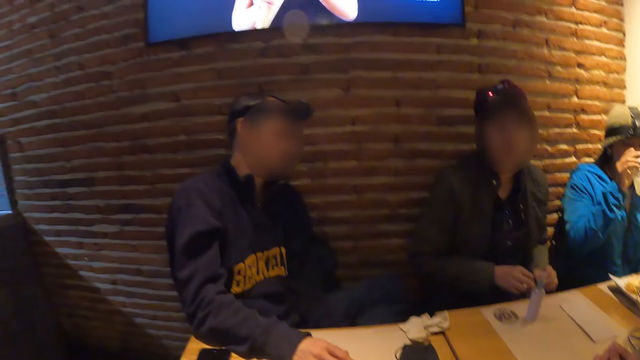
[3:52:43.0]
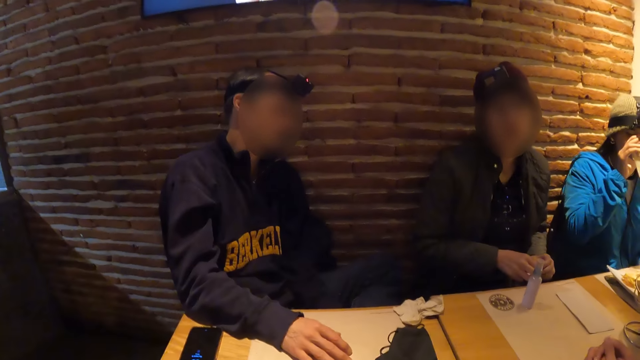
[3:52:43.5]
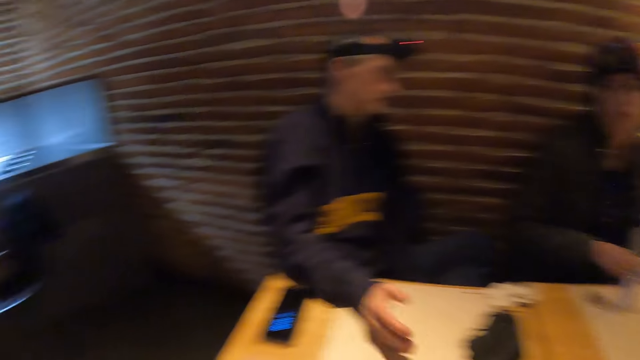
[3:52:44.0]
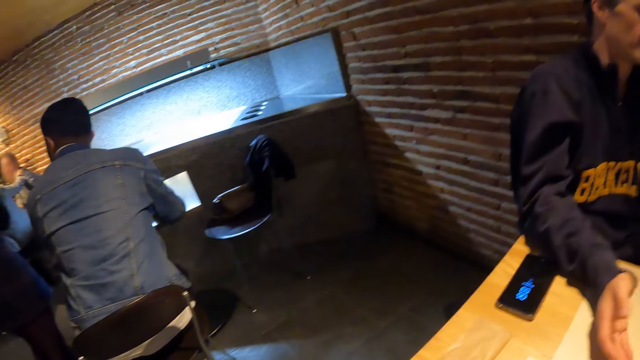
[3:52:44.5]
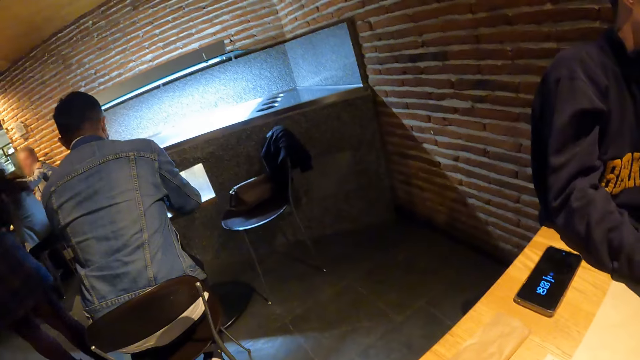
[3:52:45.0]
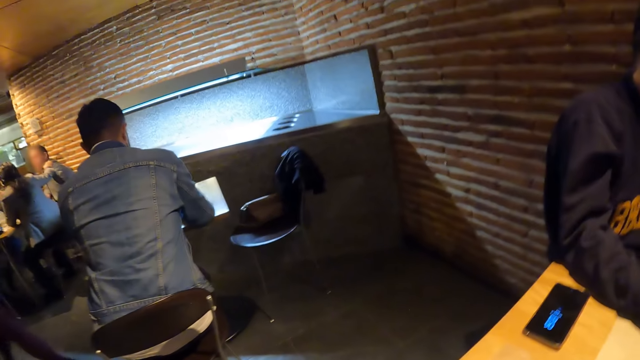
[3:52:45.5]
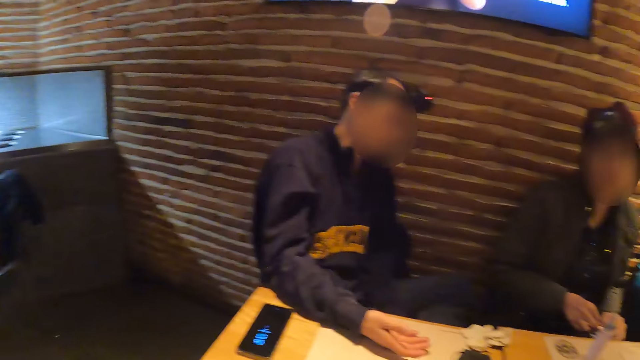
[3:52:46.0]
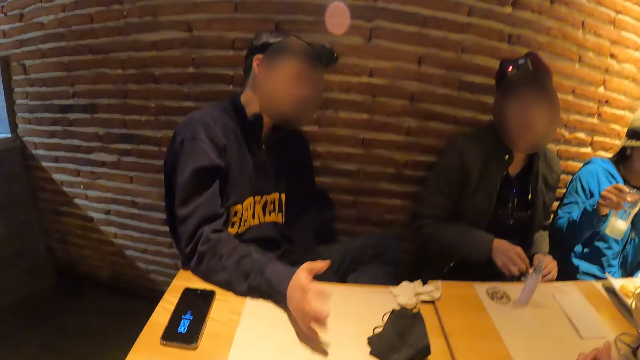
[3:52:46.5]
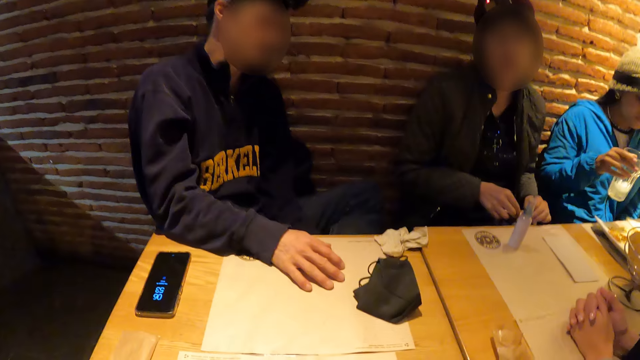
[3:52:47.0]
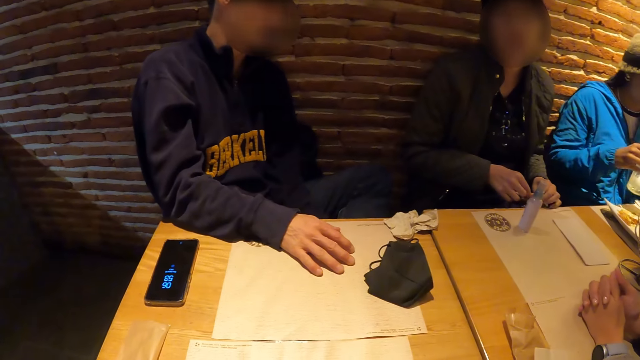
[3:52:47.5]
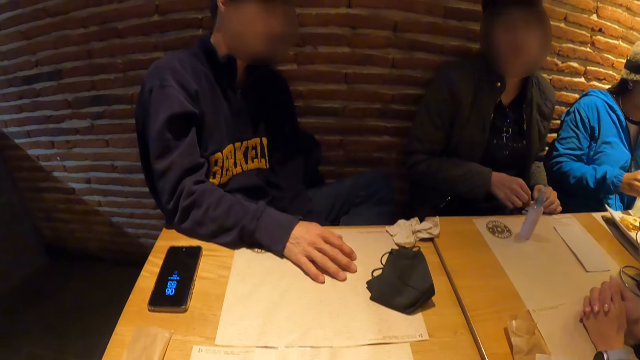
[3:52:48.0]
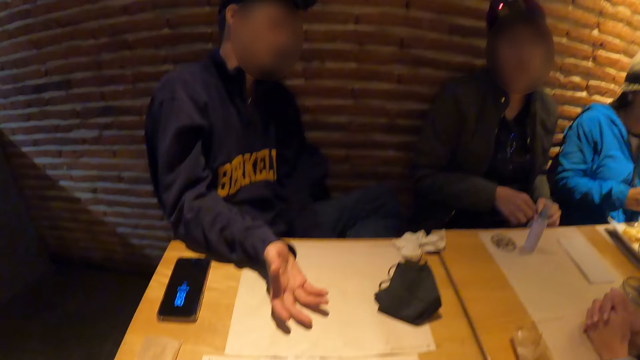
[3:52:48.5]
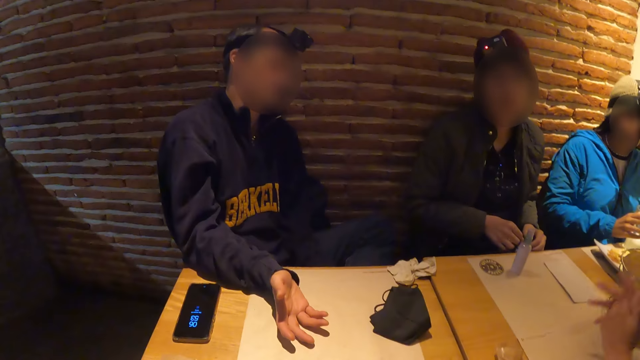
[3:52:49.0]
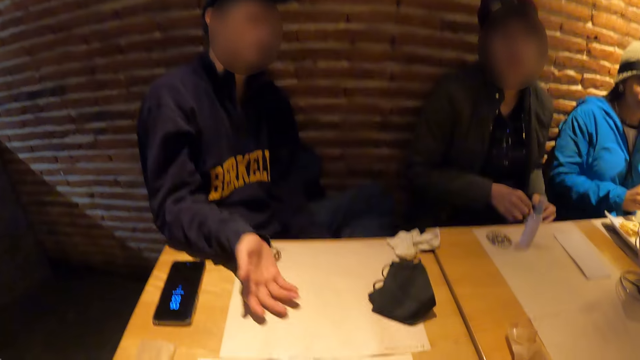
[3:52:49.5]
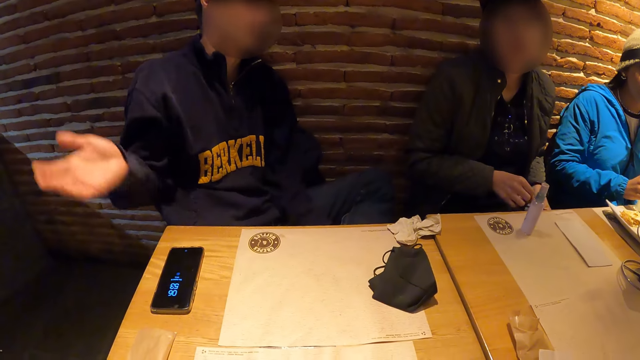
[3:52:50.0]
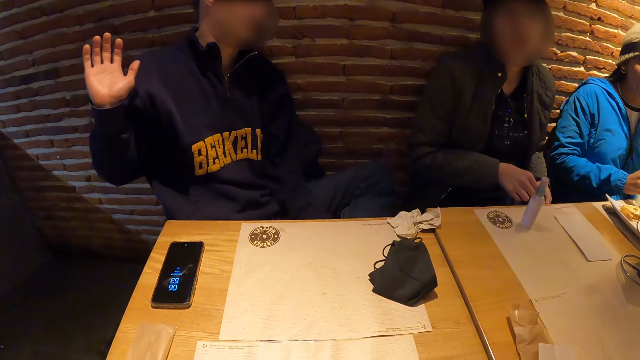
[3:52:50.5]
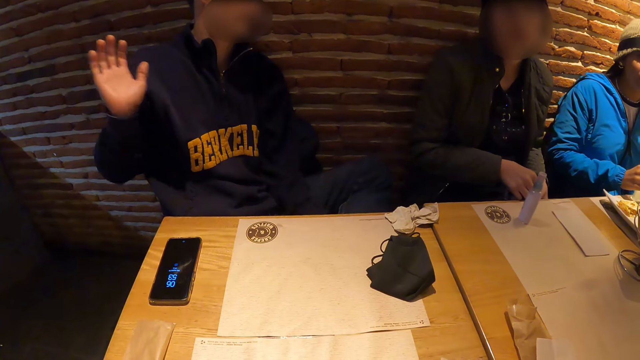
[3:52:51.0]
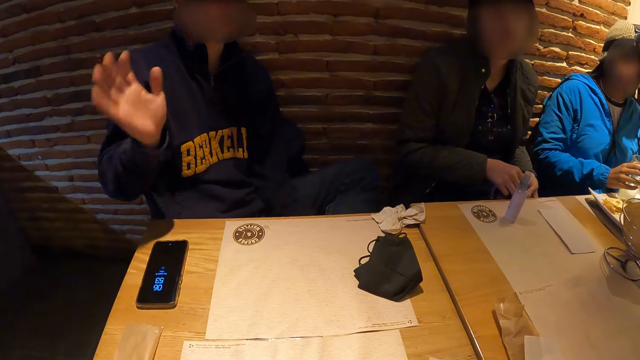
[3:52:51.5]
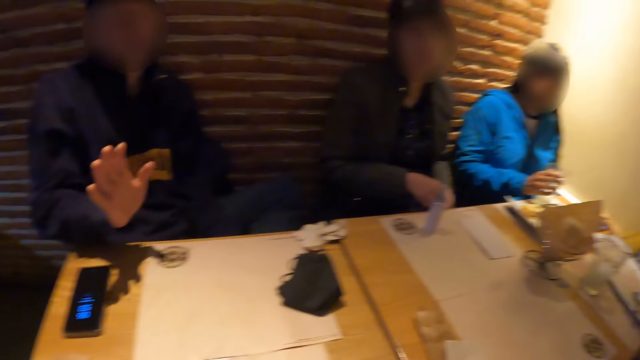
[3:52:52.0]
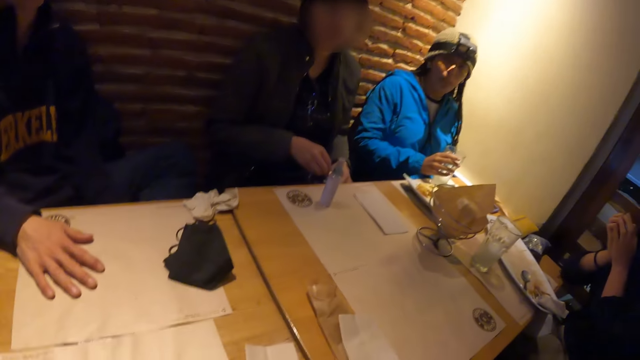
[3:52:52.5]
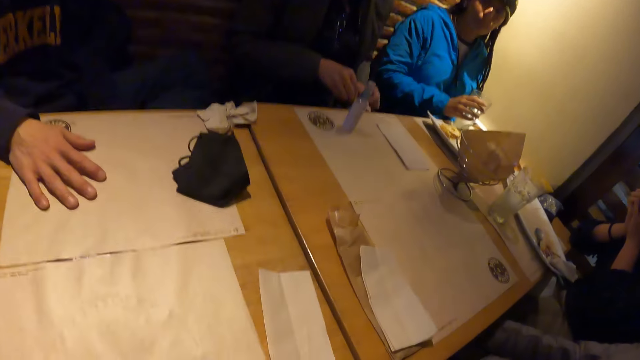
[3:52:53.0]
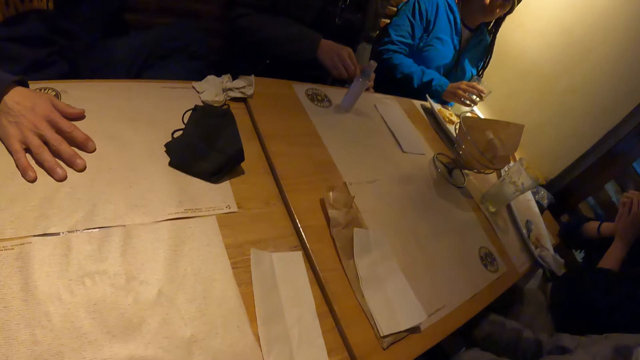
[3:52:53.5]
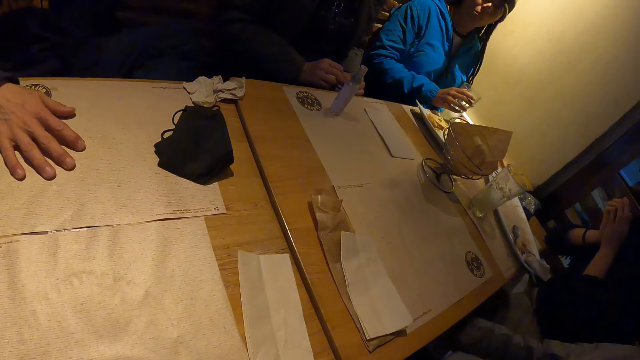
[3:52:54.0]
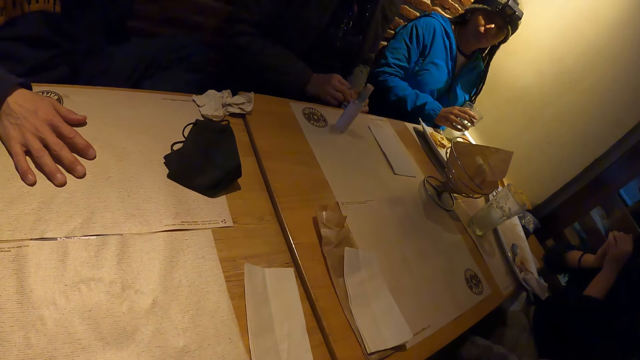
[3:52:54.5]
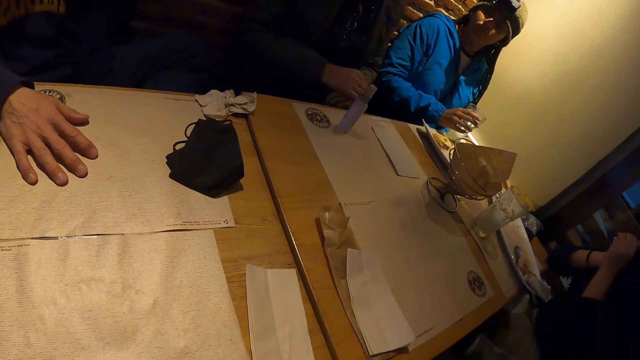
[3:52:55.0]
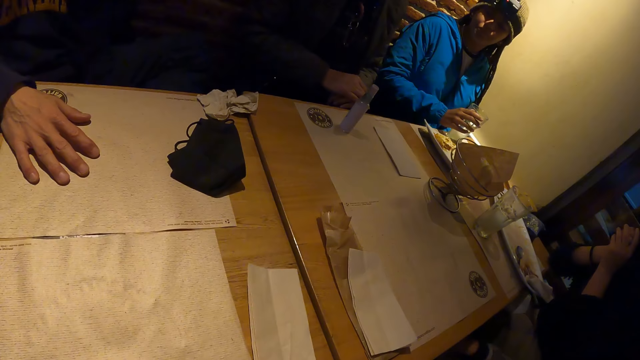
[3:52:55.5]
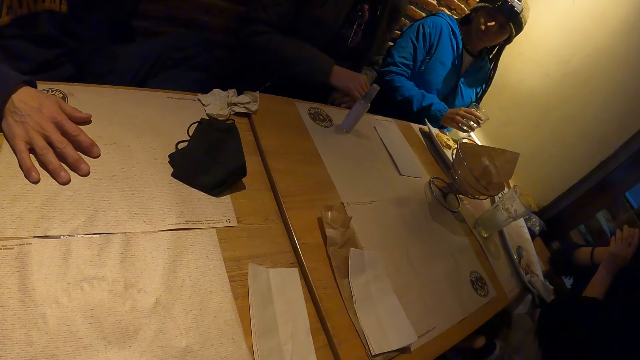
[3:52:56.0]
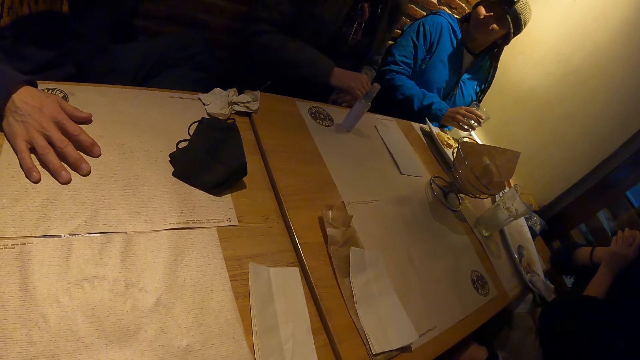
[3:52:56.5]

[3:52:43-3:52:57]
The woman drinks juice from the tumbler in her right hand. The camera wearer looks around. The woman drops the tumbler on the table with her right hand. A man turns his right hand over, lifts his hand up and puts his hand down.

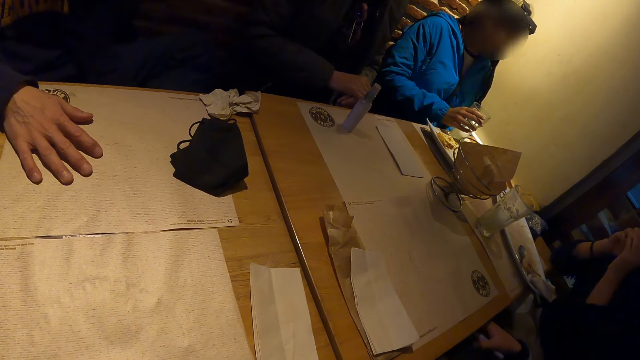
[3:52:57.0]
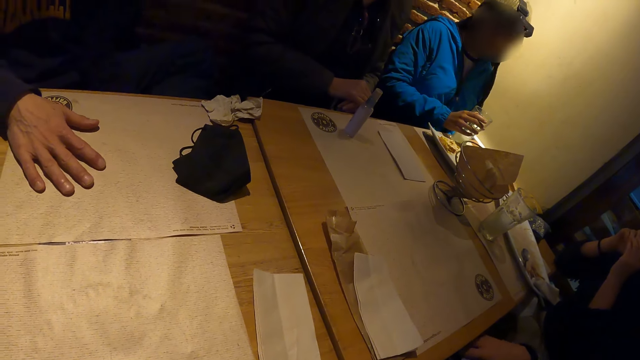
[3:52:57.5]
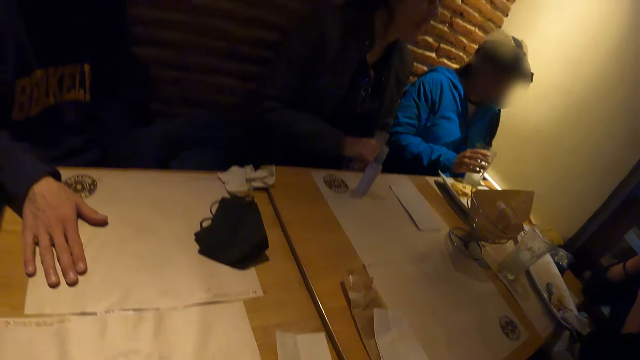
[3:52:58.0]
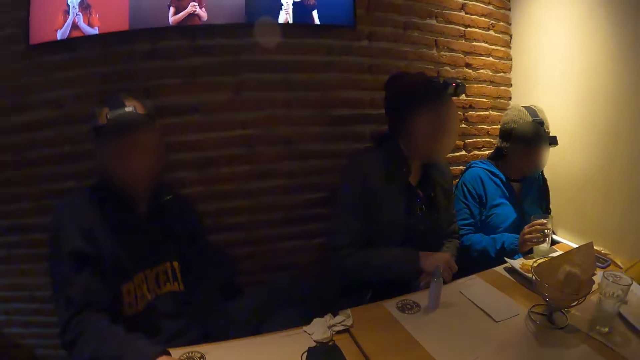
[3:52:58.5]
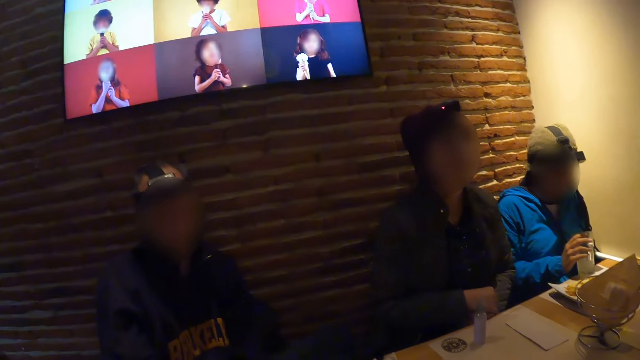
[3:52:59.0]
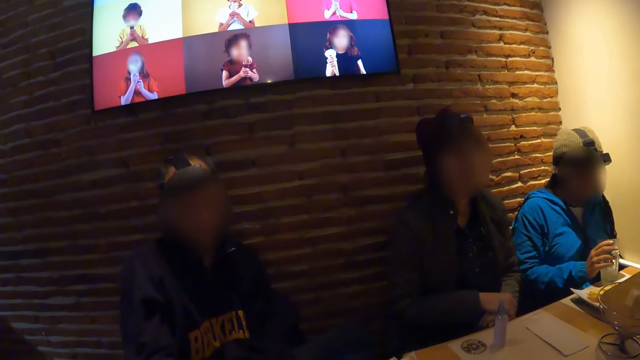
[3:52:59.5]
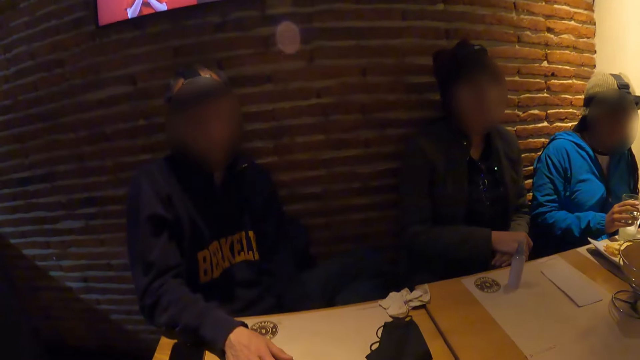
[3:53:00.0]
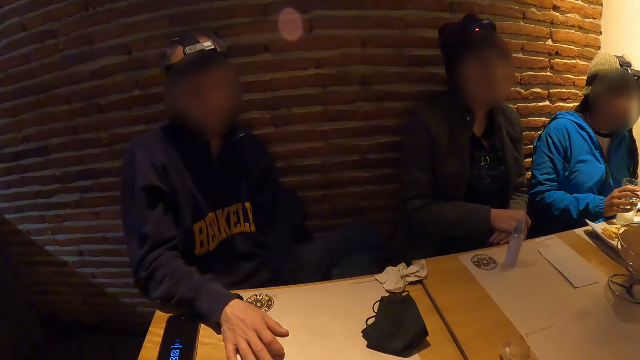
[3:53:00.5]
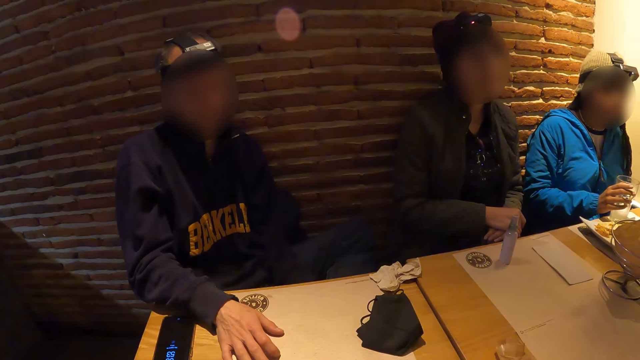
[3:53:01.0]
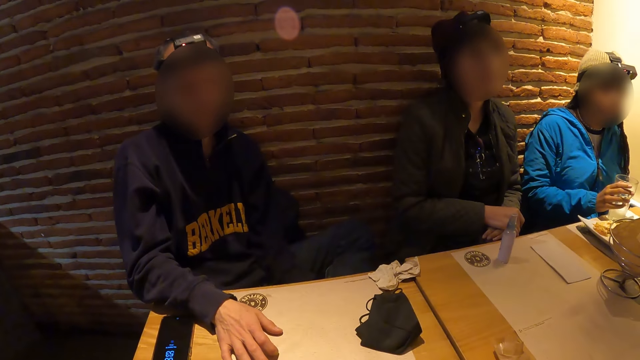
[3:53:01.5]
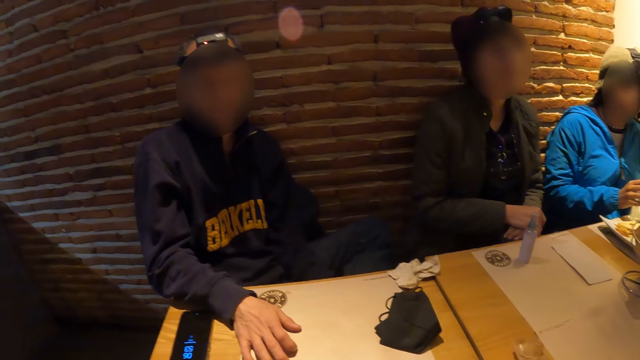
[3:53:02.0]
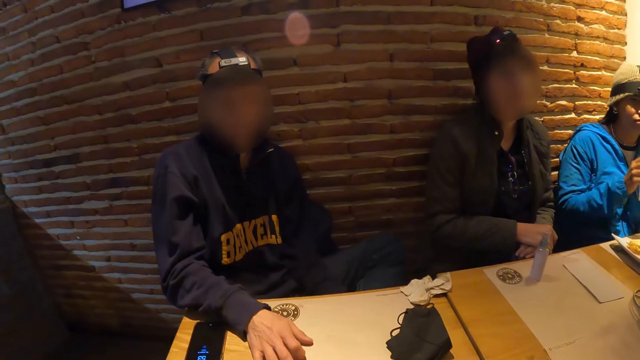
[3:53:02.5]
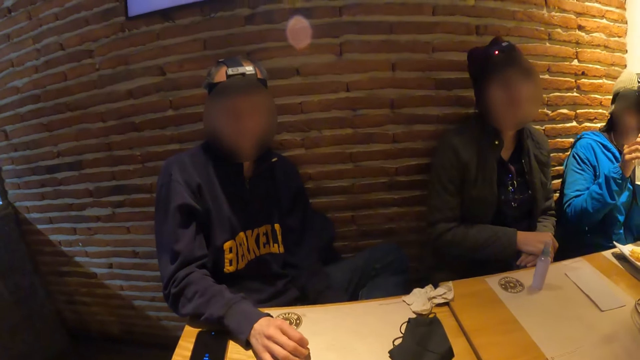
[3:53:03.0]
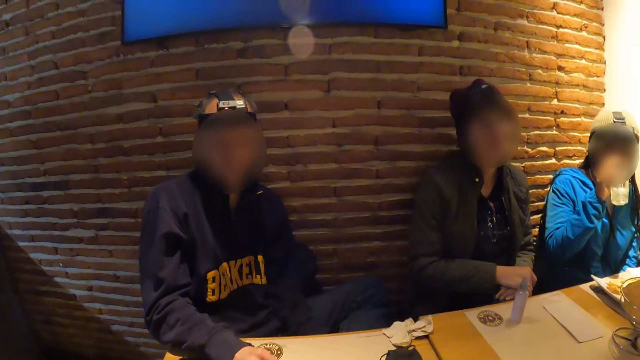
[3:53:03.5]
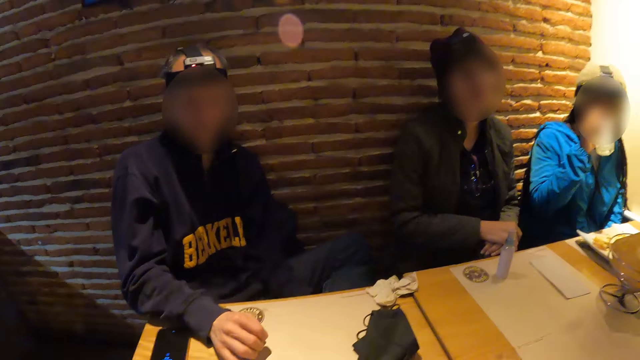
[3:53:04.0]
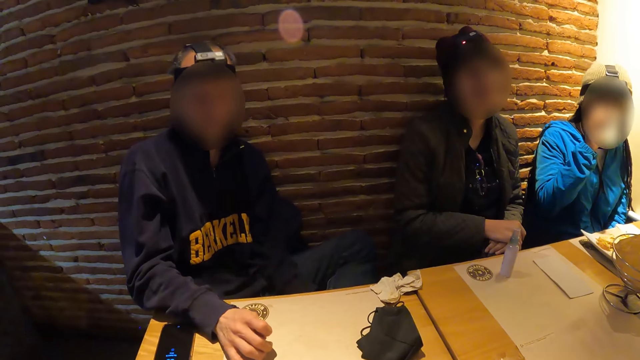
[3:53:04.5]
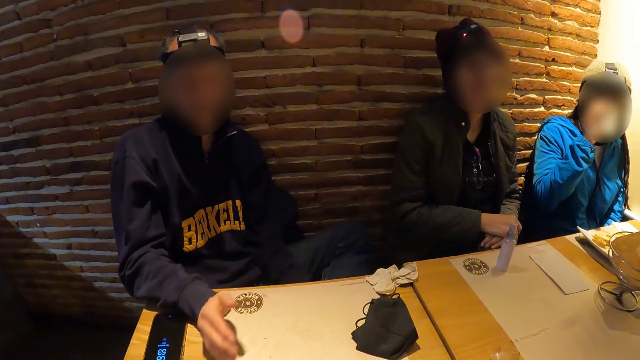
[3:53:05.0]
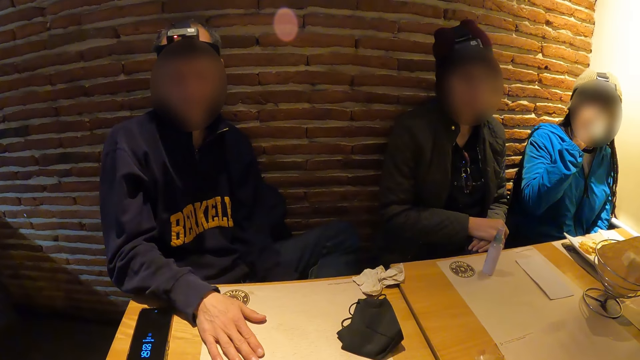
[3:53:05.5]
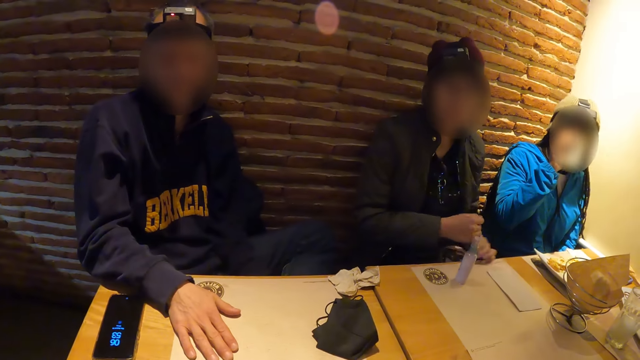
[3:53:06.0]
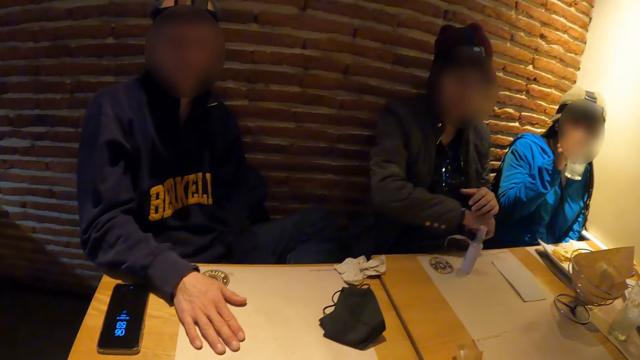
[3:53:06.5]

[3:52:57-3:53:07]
The woman picks up the tumbler from the table with her right hand and drinks juice from the tumbler in her right hand. The camera wearer looks around.
